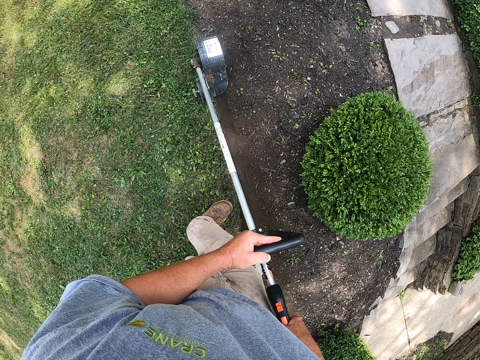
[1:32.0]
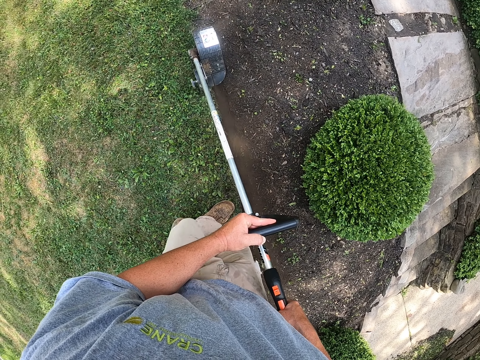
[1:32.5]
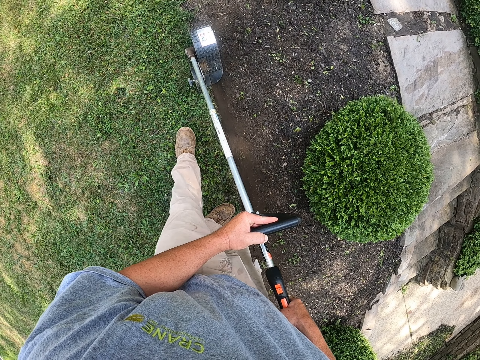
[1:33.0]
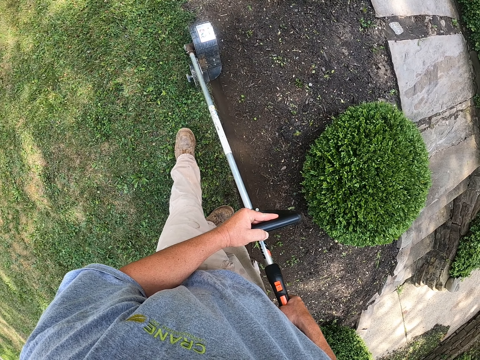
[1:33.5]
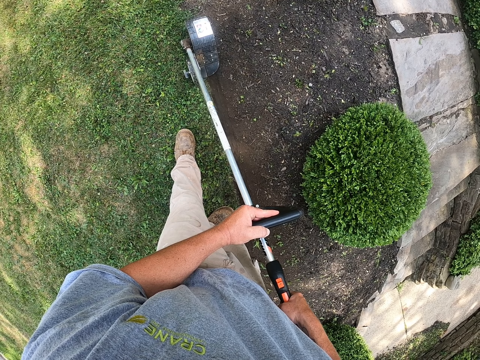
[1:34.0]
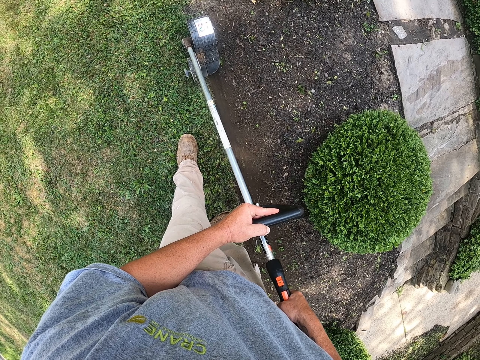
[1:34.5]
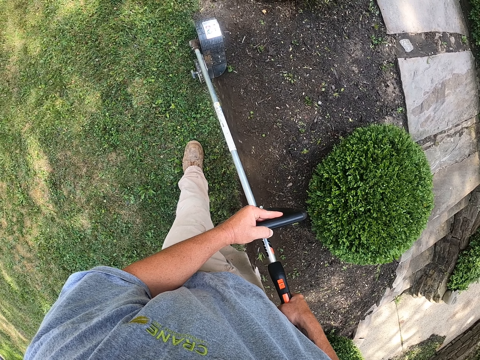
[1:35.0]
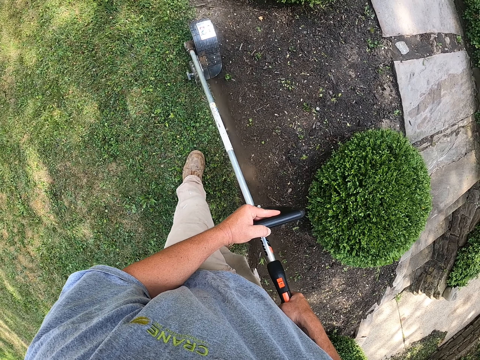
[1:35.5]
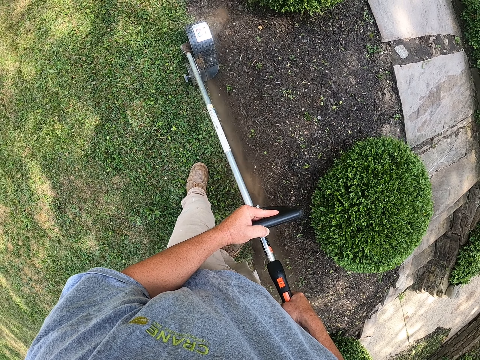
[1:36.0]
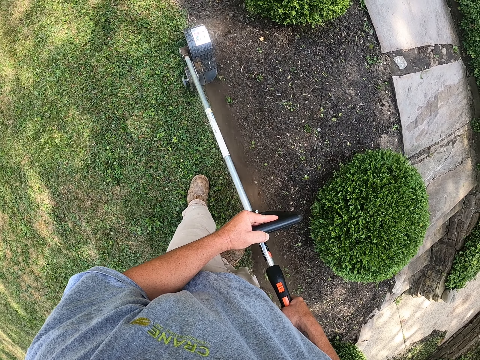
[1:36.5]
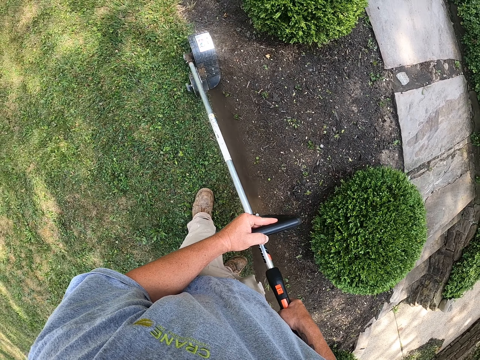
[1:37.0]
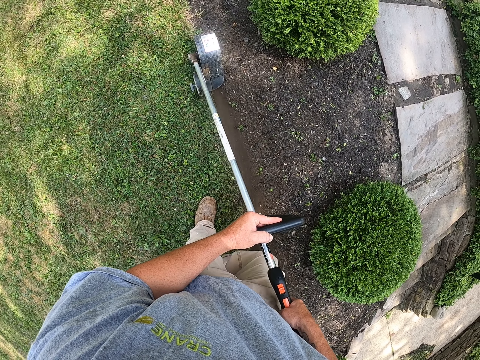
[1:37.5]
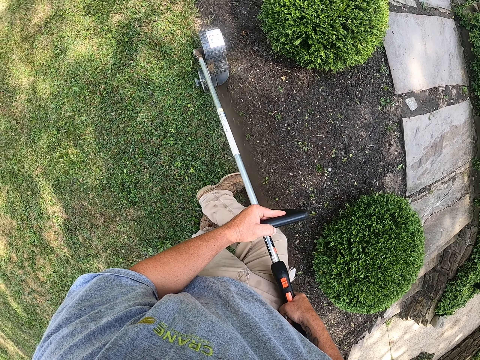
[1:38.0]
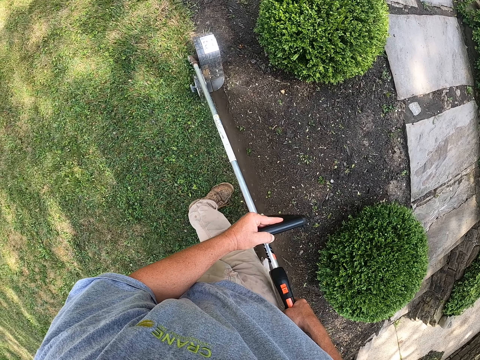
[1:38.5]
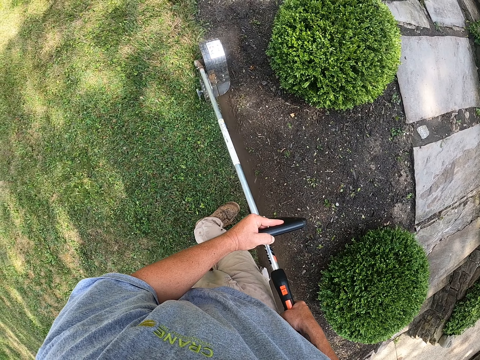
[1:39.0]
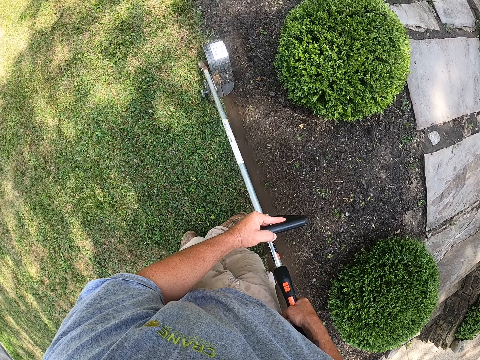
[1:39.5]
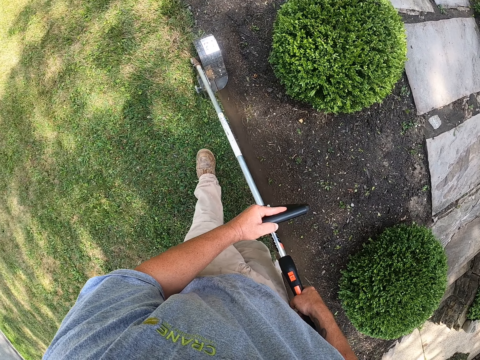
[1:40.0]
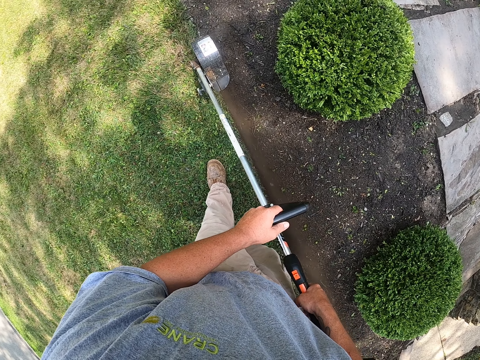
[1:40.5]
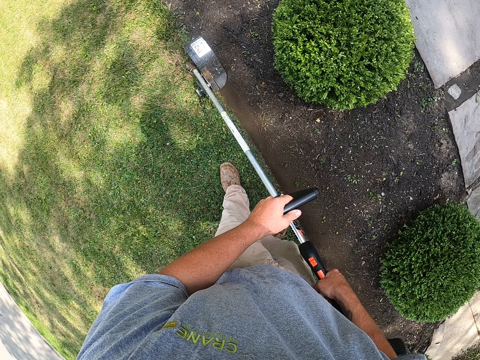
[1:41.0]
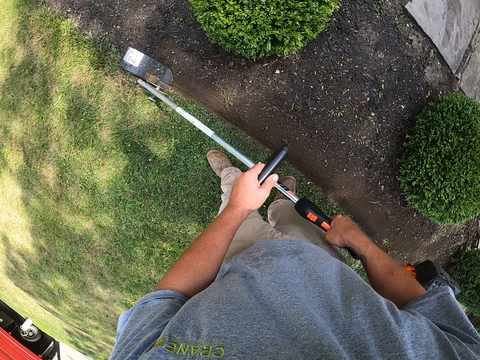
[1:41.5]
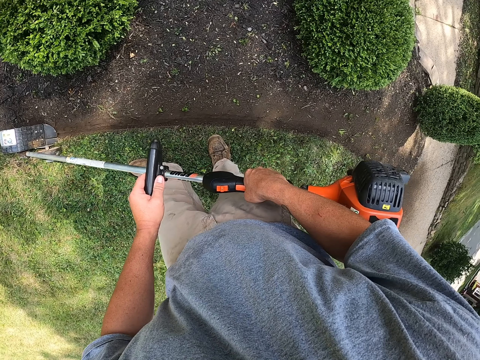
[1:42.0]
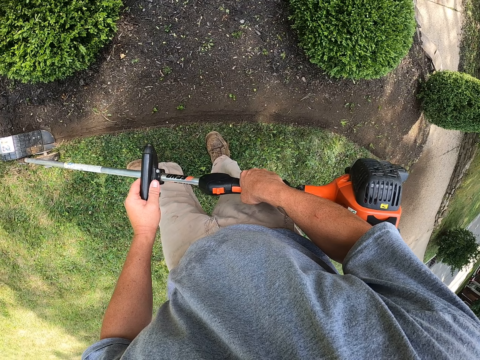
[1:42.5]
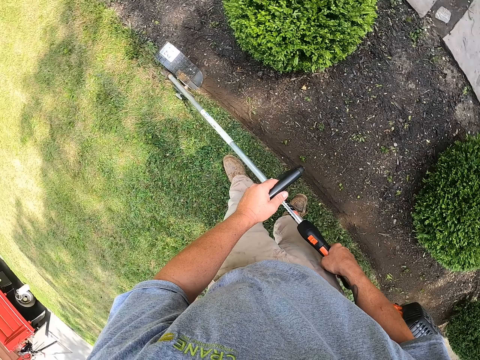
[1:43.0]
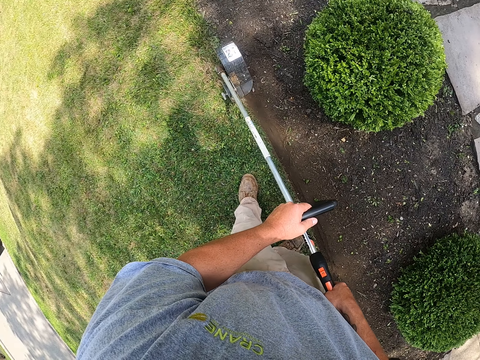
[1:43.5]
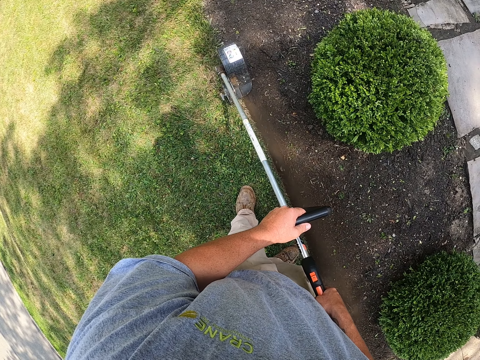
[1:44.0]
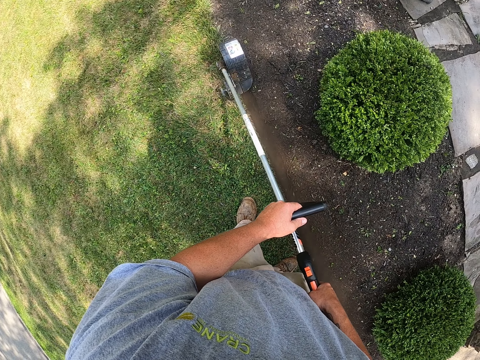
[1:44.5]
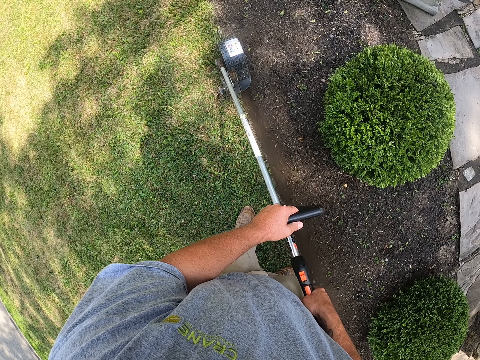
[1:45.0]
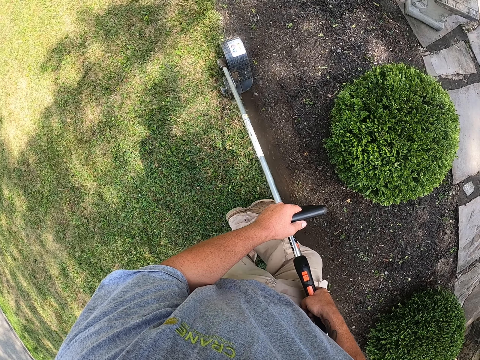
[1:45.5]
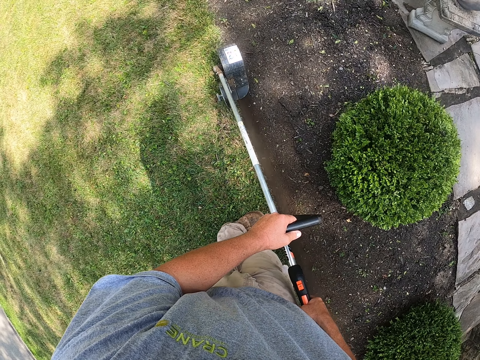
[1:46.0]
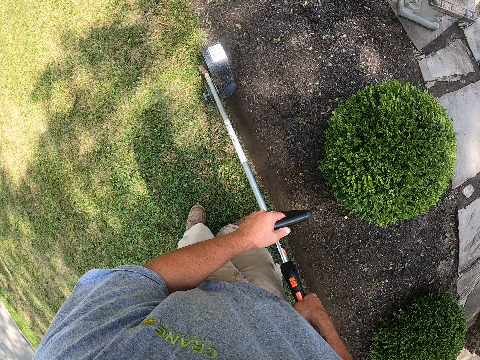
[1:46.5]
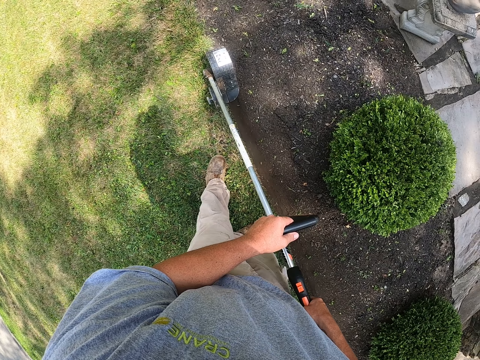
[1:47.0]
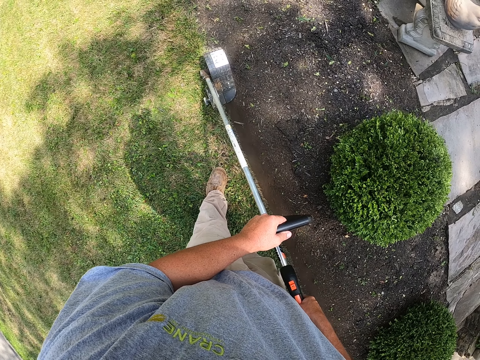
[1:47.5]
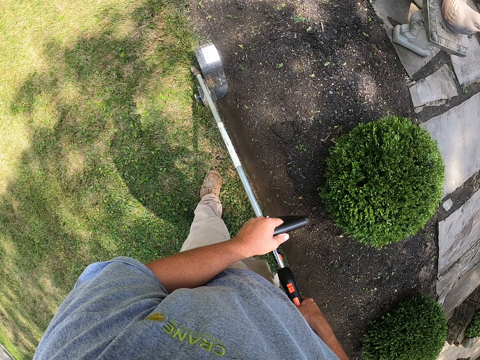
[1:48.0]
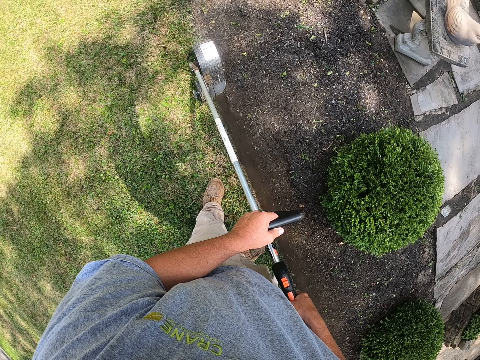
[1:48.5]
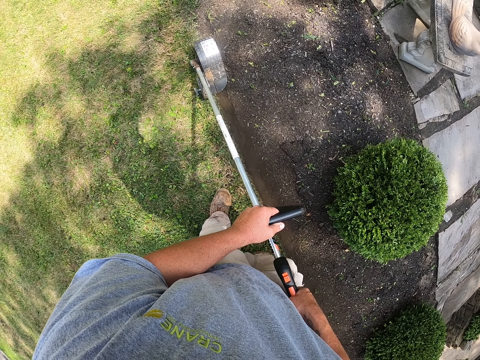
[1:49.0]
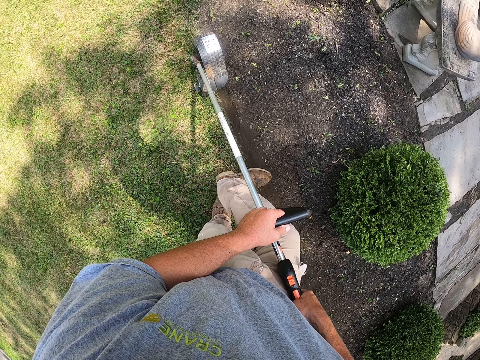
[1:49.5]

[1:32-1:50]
The camera wearer stands on the grass. They cut grass with a brush cutter. They walk on the grass. They cut grass with the brush cutter. They stand on the grass and look around the field. They cut grass with the brush cutter. They walk on the grass. They cut grass with the brush cutter.

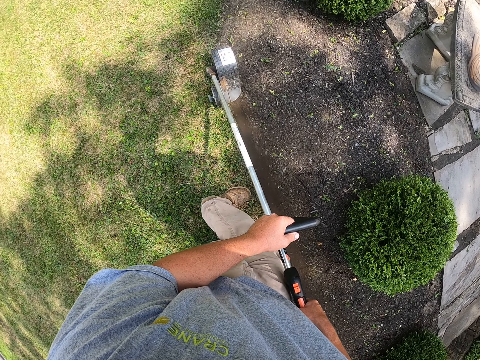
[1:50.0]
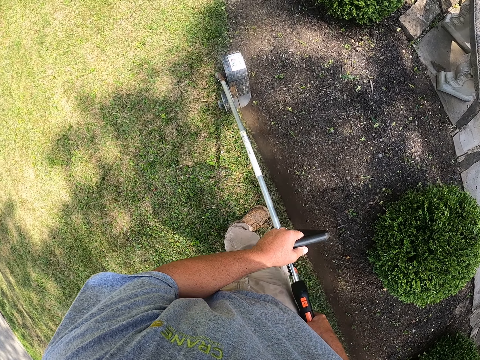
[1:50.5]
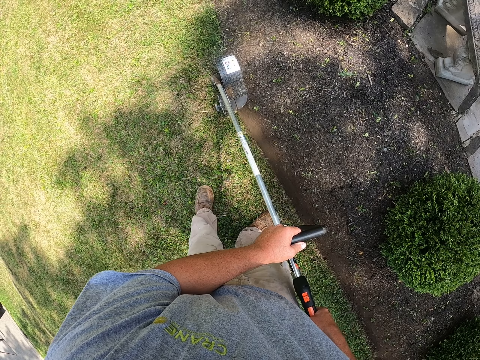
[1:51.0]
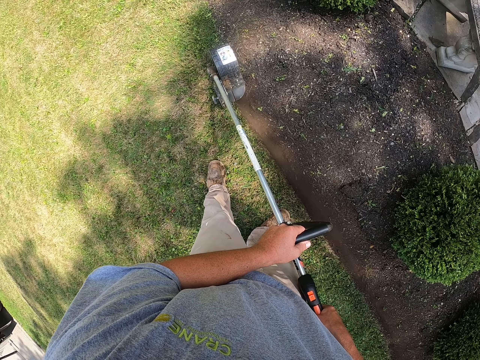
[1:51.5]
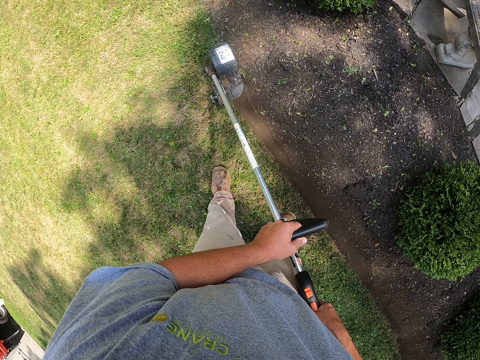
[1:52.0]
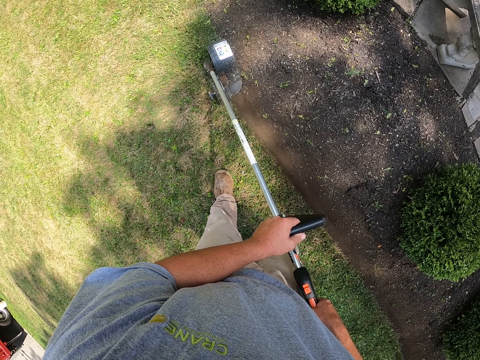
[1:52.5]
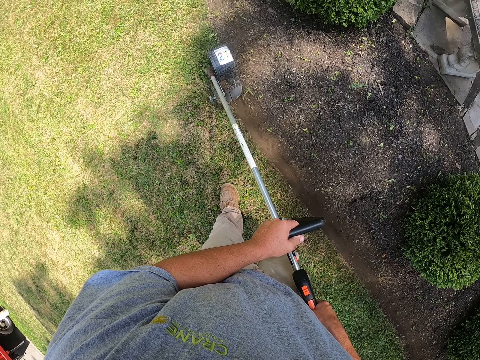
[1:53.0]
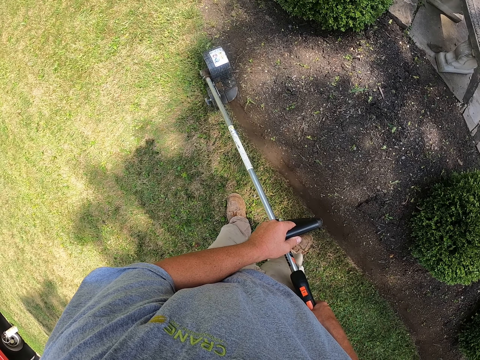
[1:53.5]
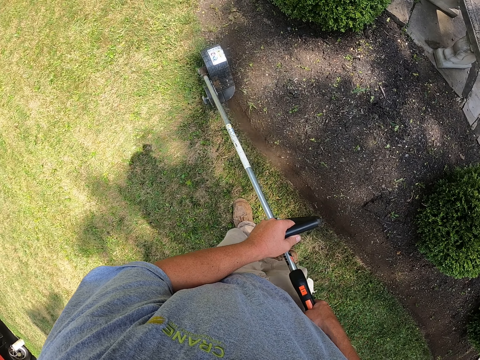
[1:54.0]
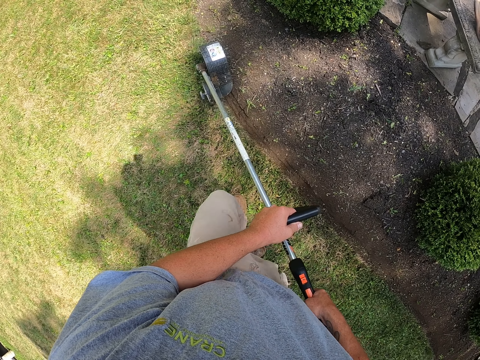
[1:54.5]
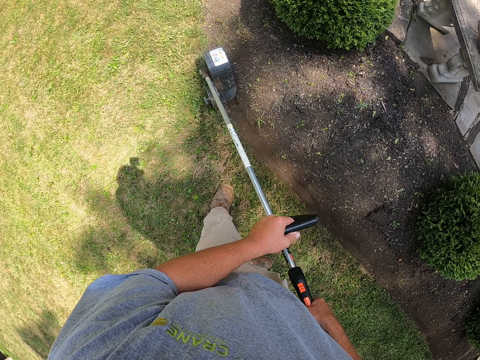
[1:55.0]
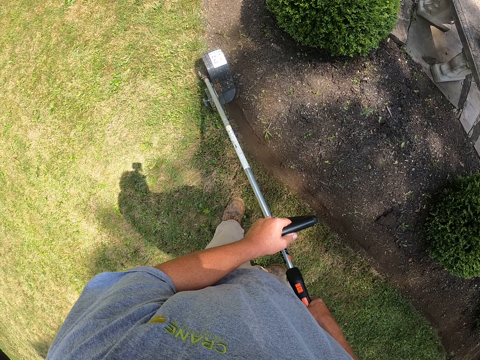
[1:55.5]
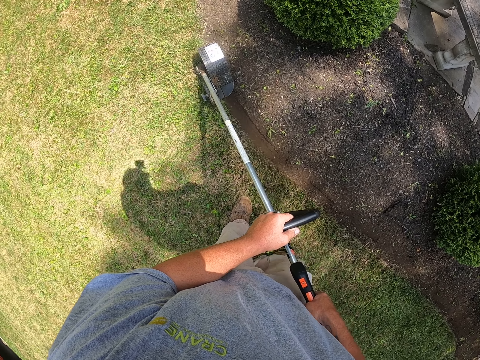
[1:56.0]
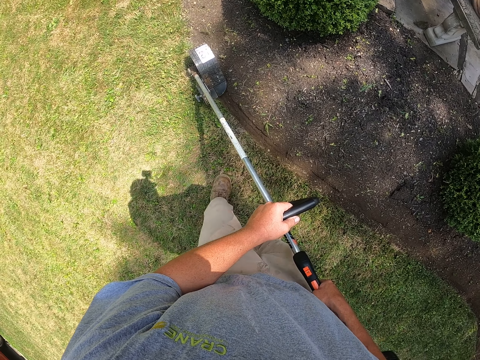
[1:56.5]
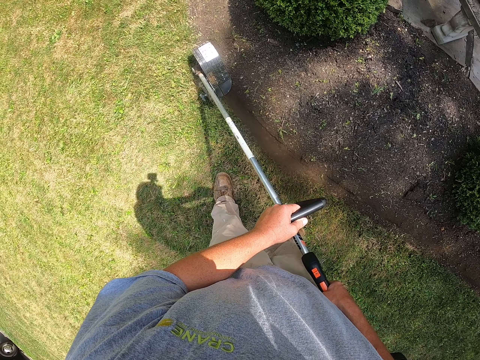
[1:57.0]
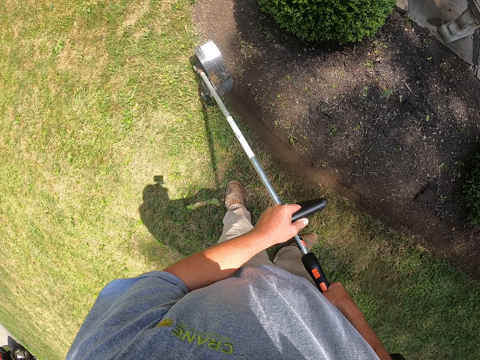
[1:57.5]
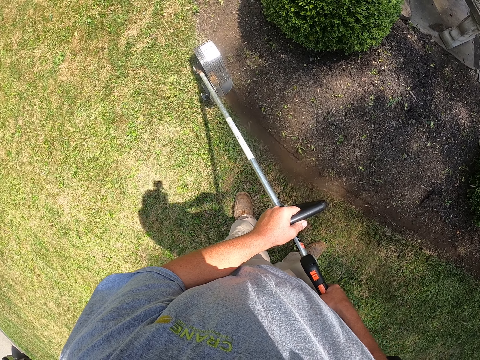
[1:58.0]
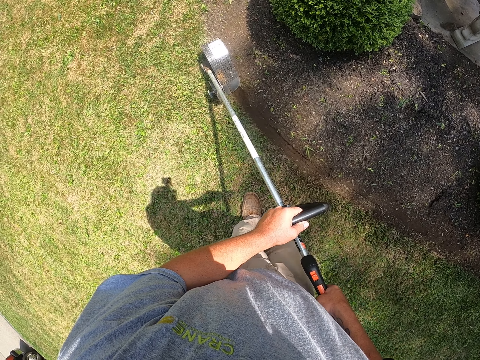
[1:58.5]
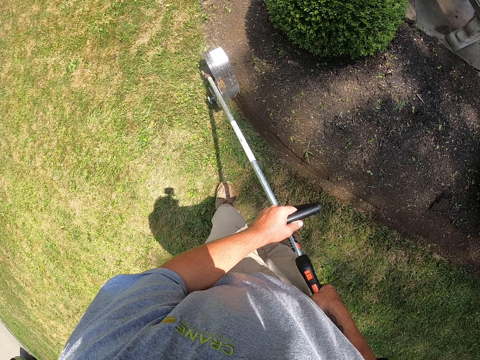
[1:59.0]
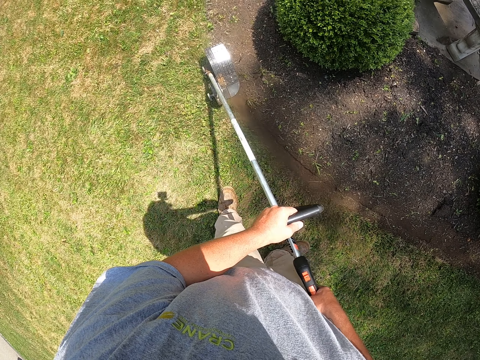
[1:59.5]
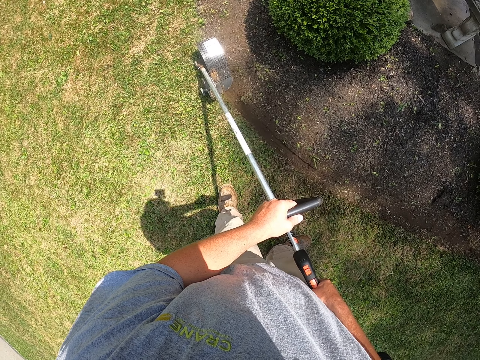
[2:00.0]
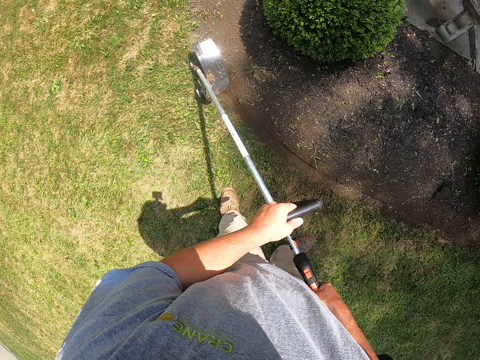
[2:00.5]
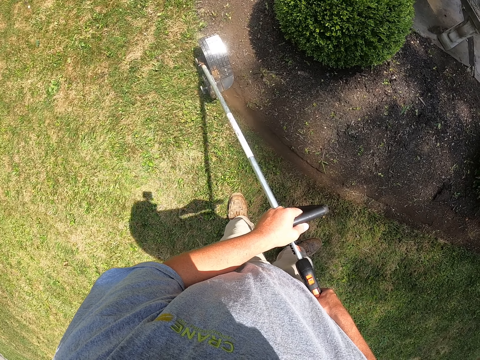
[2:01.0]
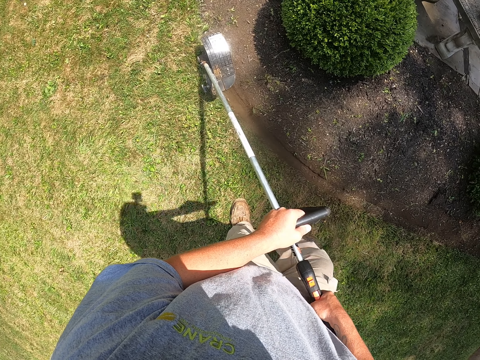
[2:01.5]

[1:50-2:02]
The camera wearer stands on the grass. They cut grass with a brush cutter. They walk on the grass. They cut grass with the brush cutter.
